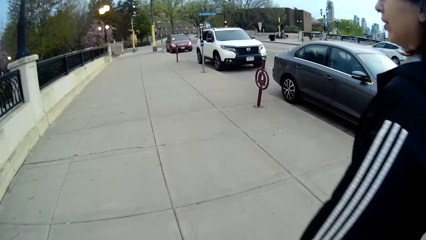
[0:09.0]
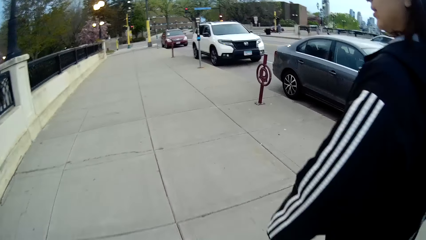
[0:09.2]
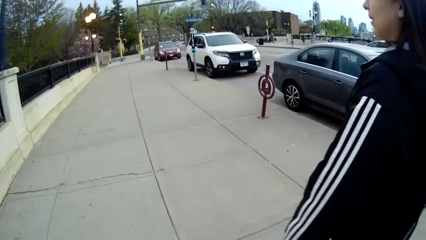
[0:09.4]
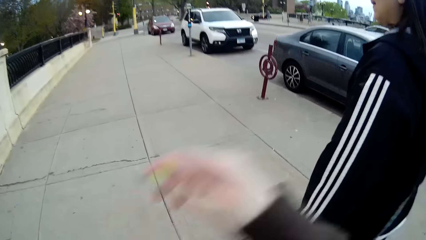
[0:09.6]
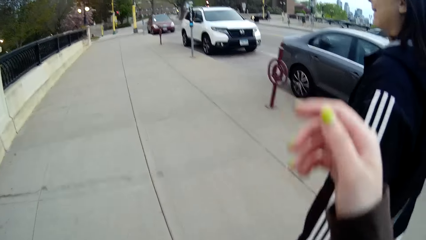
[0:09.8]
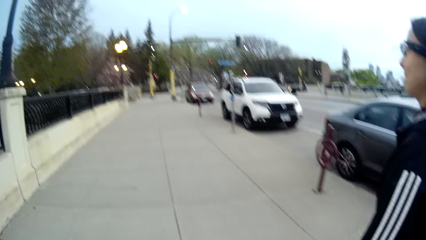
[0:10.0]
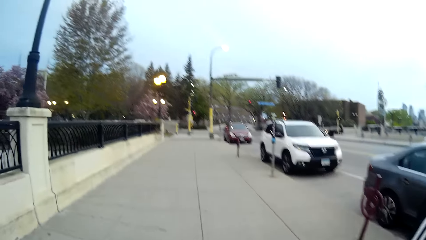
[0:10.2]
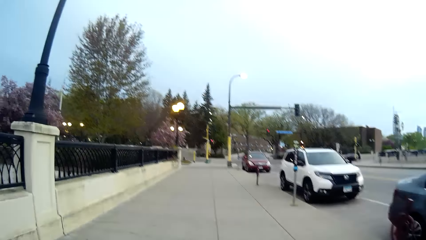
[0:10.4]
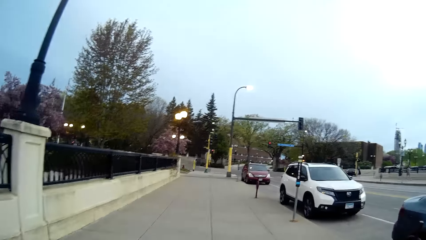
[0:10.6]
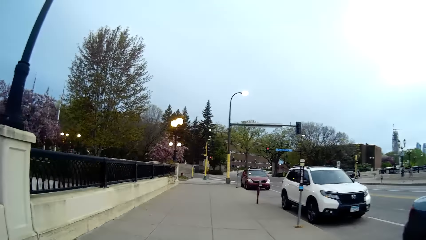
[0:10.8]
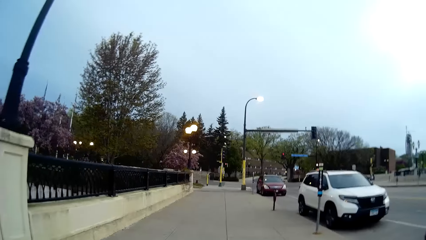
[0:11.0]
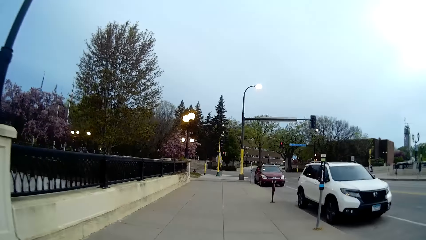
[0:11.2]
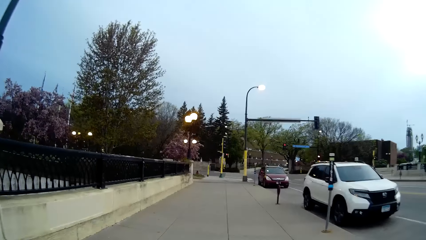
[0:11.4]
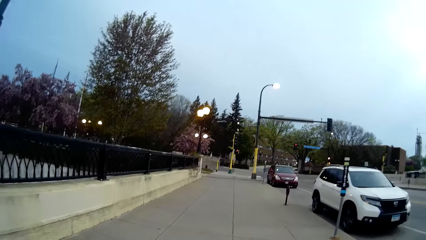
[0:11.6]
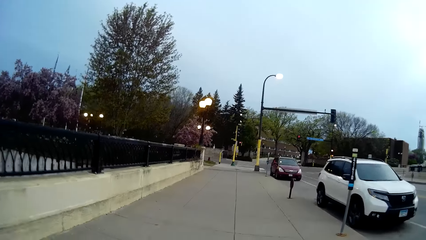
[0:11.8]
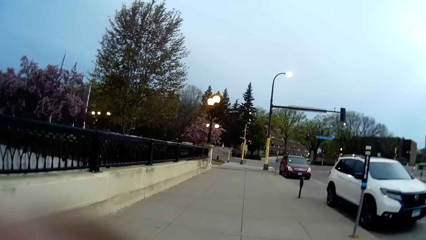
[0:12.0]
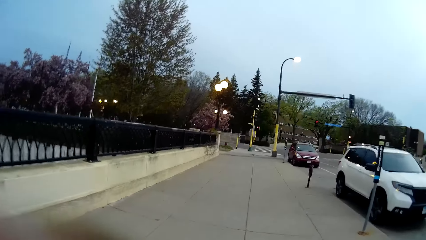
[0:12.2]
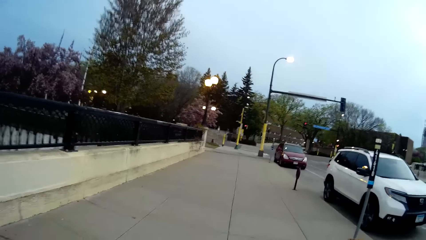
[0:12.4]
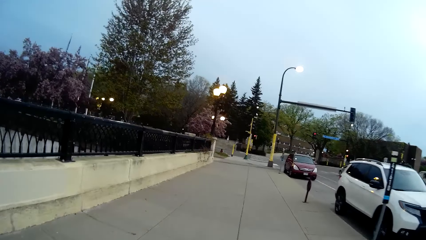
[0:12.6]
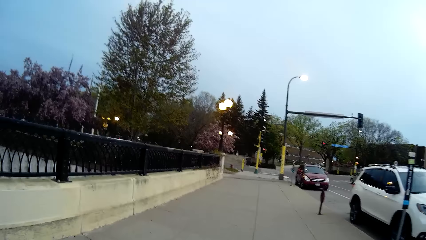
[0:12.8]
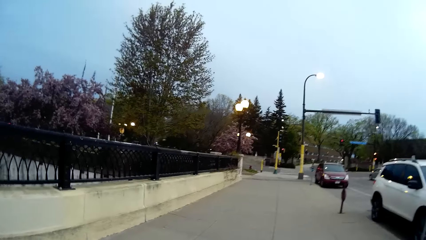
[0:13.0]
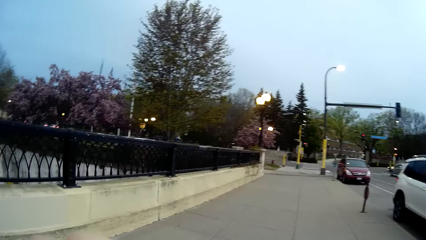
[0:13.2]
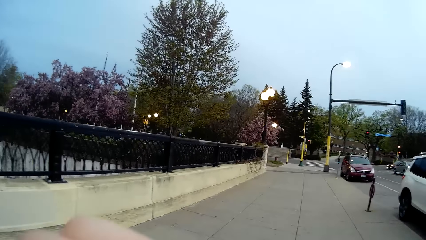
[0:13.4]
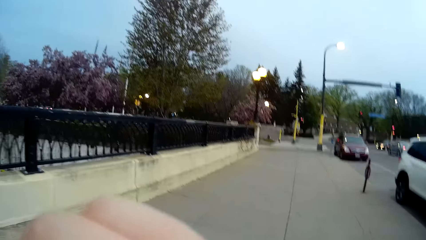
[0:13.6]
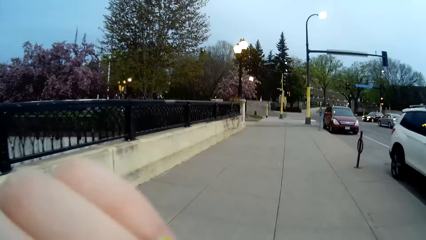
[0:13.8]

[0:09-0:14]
The camera wearer lifts a hand.

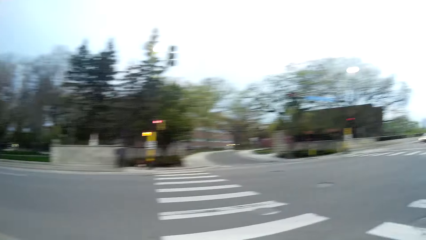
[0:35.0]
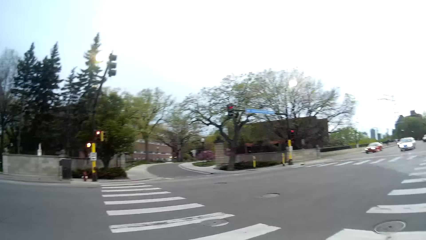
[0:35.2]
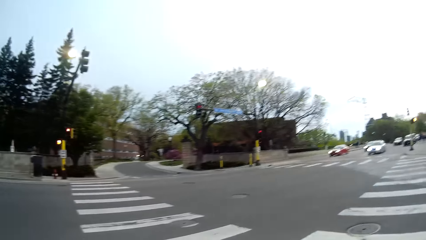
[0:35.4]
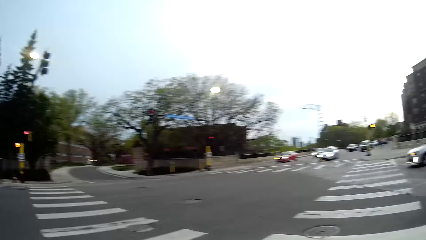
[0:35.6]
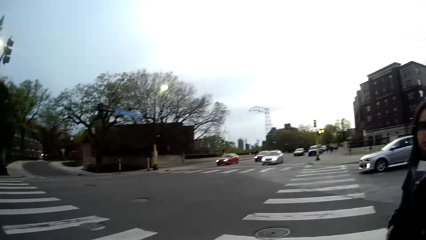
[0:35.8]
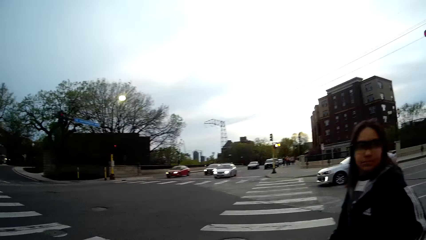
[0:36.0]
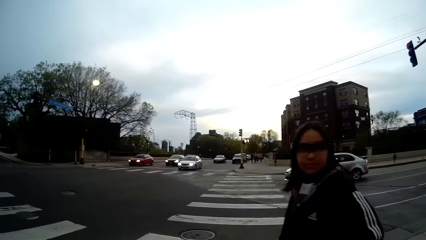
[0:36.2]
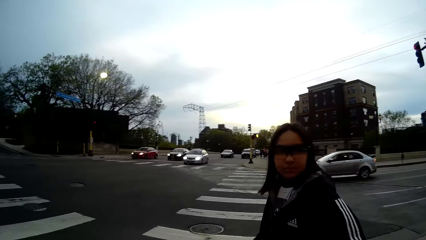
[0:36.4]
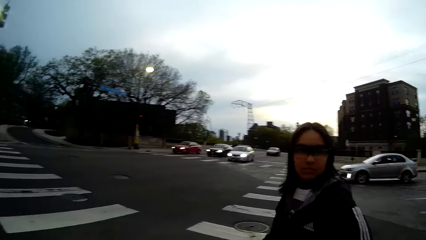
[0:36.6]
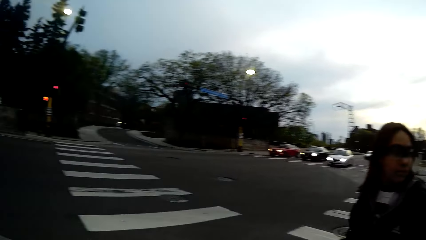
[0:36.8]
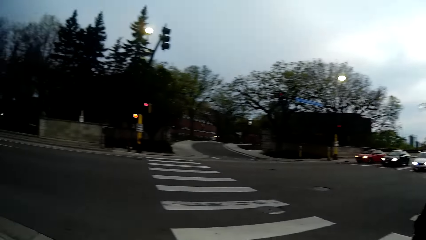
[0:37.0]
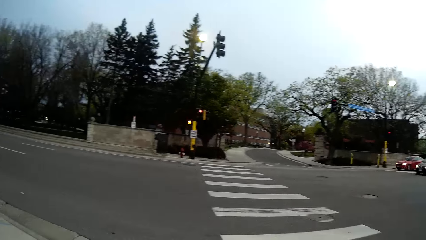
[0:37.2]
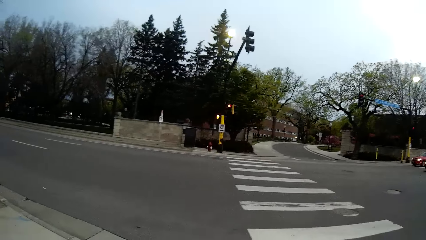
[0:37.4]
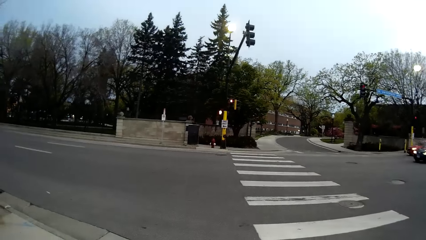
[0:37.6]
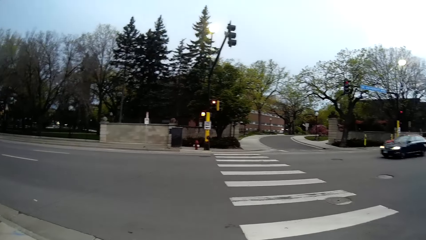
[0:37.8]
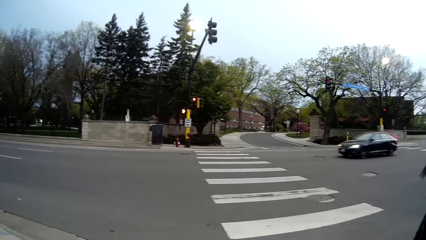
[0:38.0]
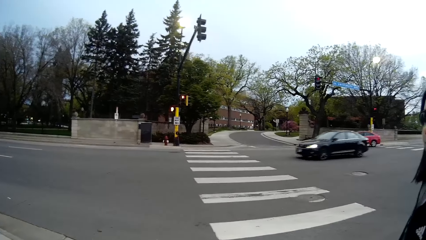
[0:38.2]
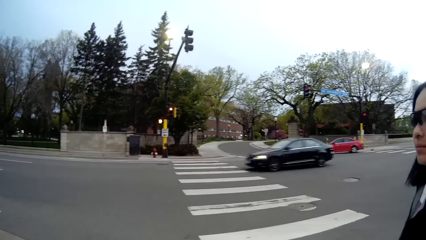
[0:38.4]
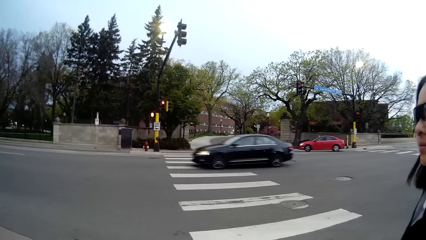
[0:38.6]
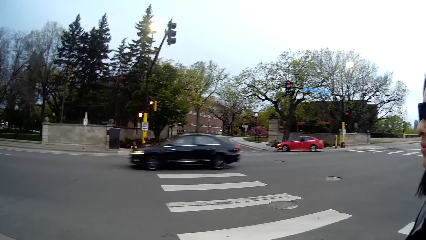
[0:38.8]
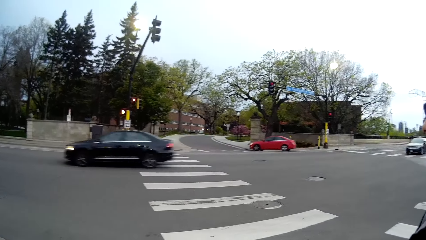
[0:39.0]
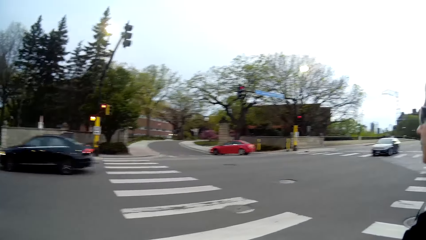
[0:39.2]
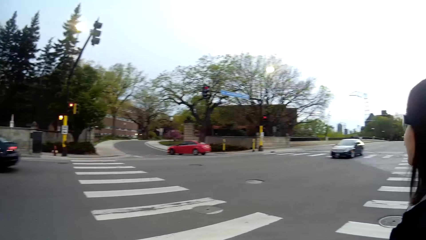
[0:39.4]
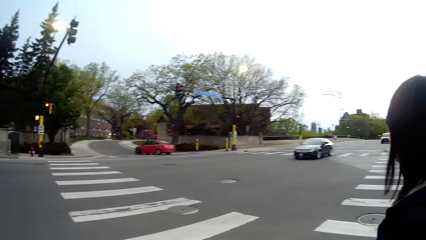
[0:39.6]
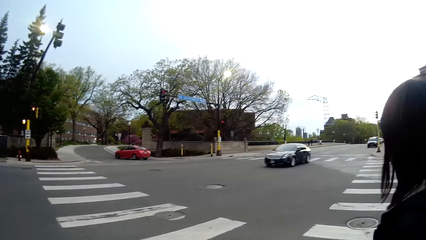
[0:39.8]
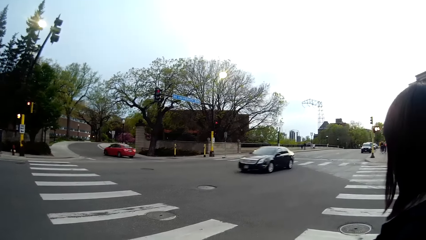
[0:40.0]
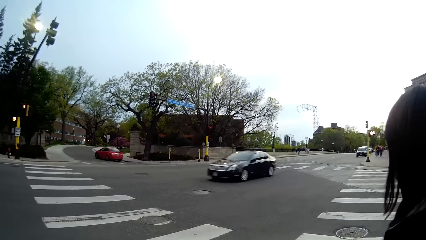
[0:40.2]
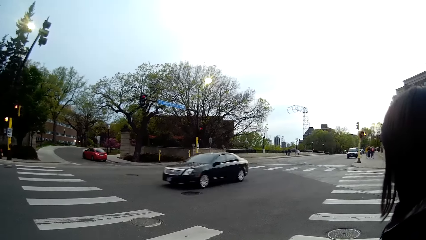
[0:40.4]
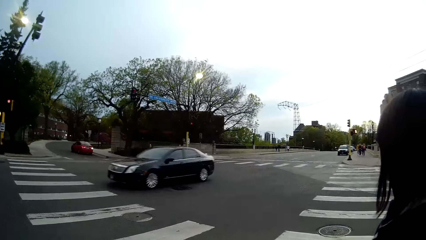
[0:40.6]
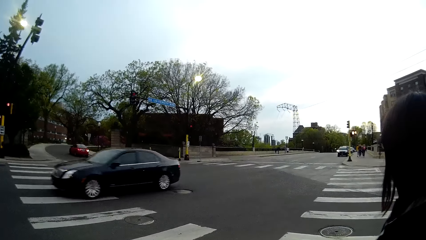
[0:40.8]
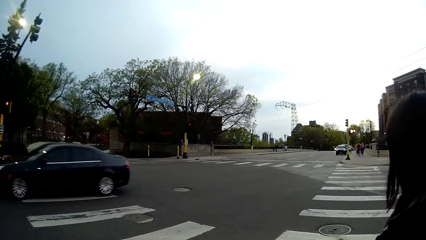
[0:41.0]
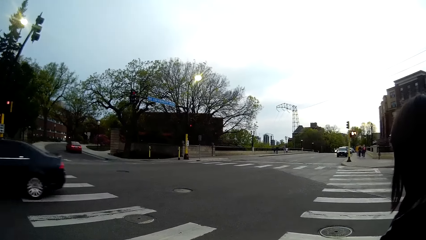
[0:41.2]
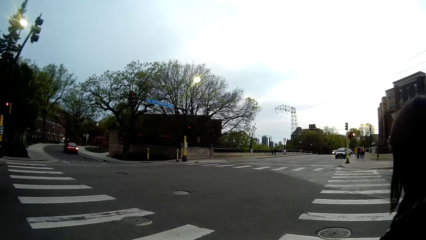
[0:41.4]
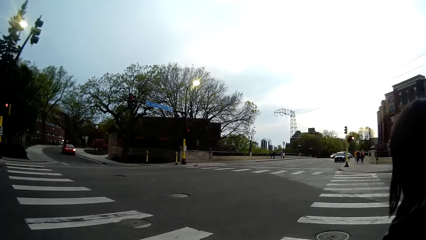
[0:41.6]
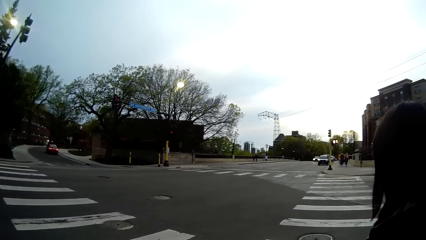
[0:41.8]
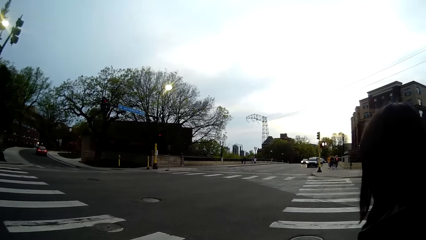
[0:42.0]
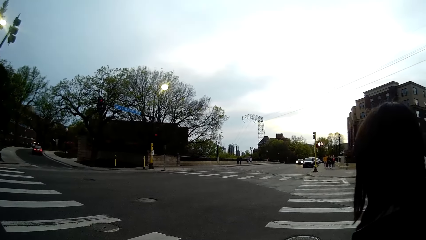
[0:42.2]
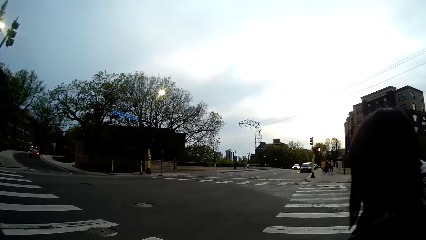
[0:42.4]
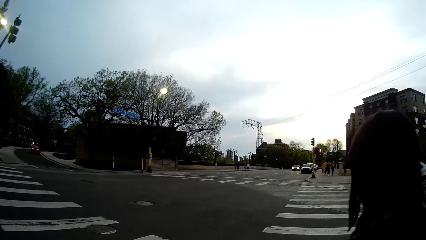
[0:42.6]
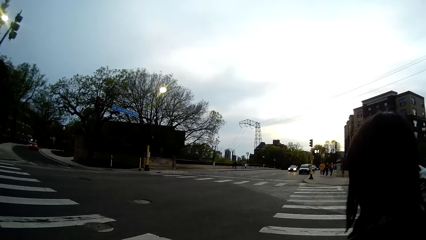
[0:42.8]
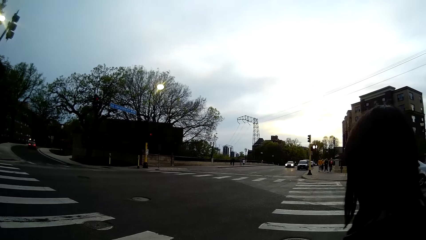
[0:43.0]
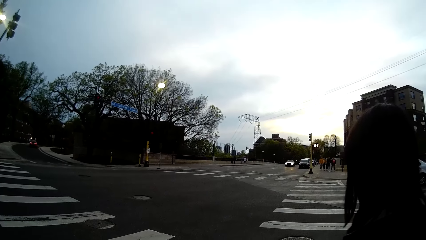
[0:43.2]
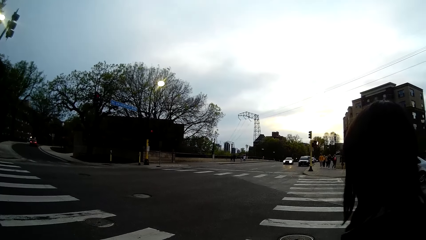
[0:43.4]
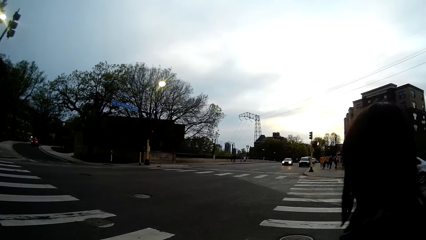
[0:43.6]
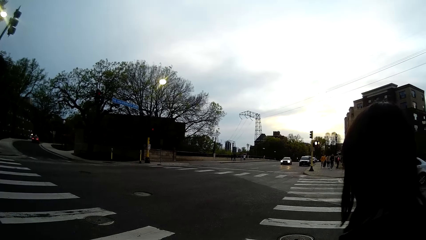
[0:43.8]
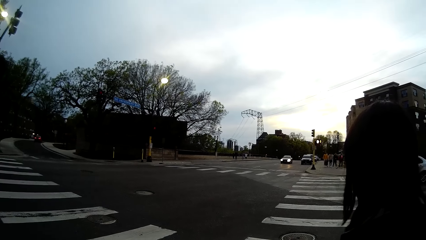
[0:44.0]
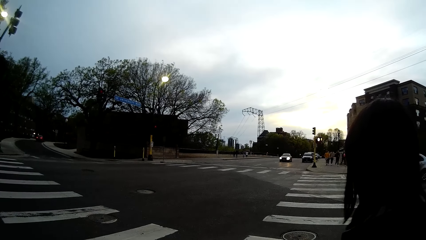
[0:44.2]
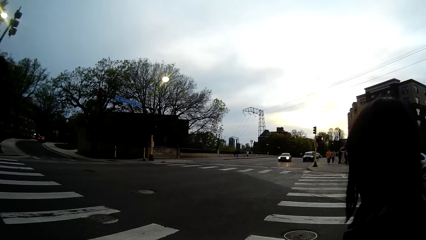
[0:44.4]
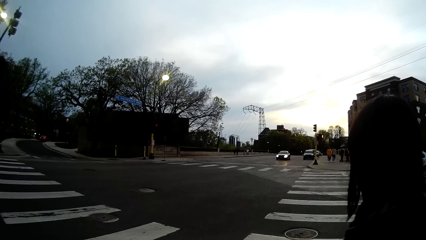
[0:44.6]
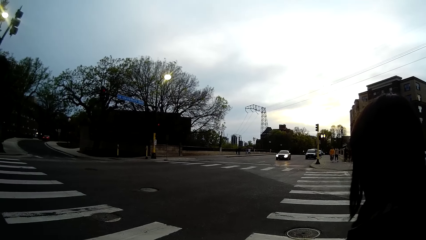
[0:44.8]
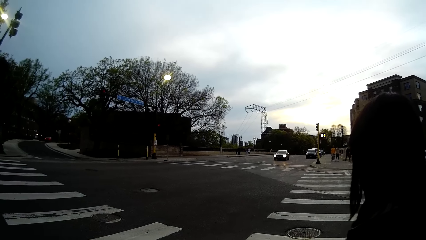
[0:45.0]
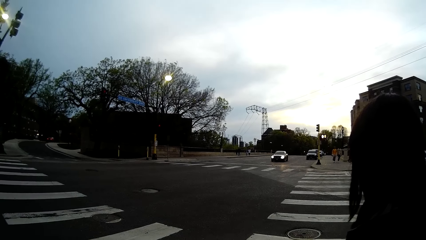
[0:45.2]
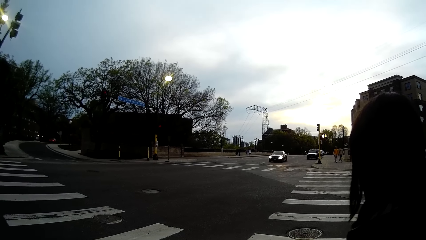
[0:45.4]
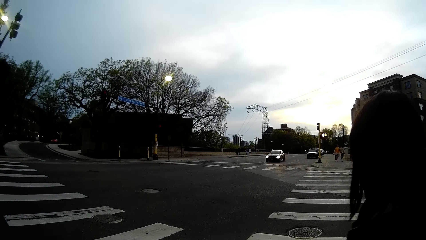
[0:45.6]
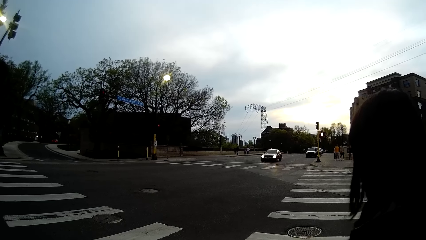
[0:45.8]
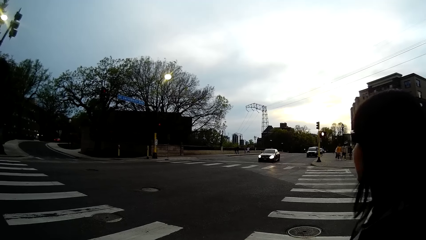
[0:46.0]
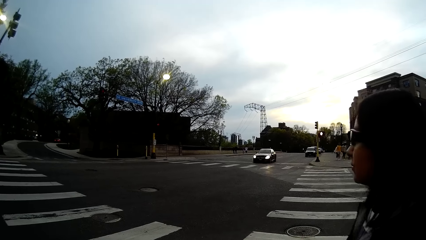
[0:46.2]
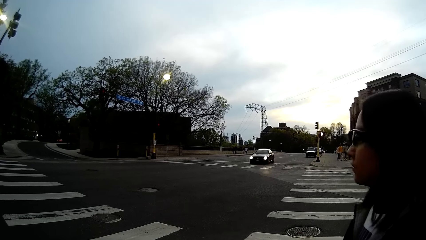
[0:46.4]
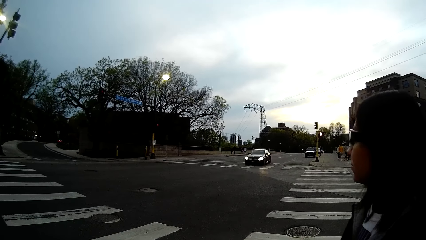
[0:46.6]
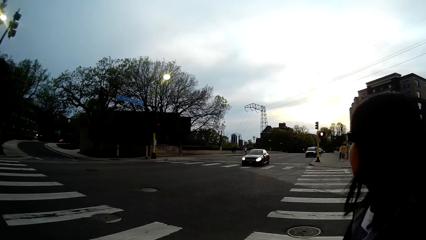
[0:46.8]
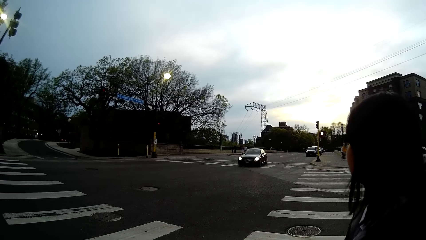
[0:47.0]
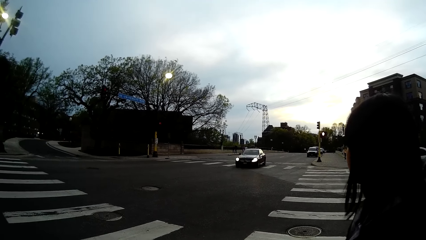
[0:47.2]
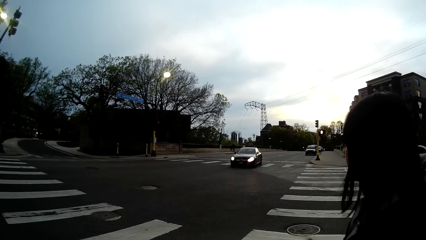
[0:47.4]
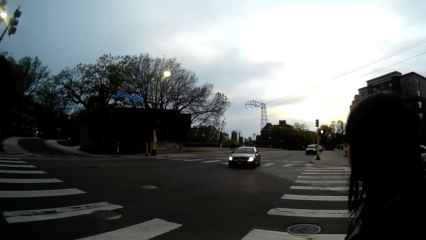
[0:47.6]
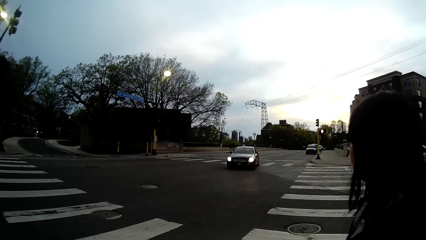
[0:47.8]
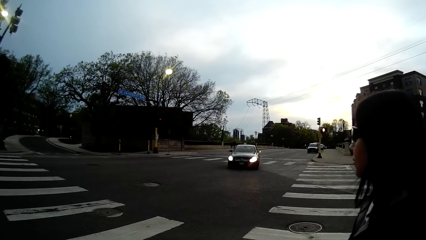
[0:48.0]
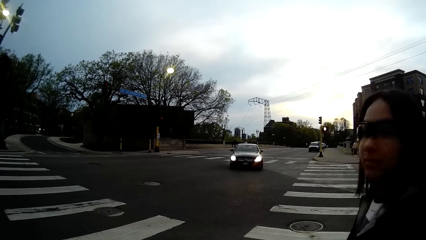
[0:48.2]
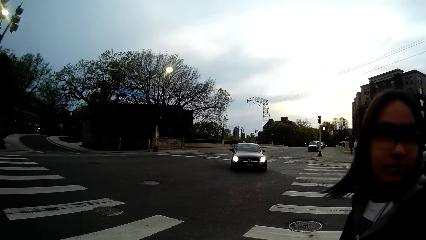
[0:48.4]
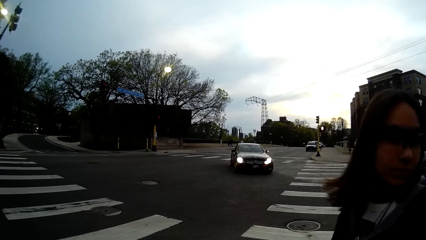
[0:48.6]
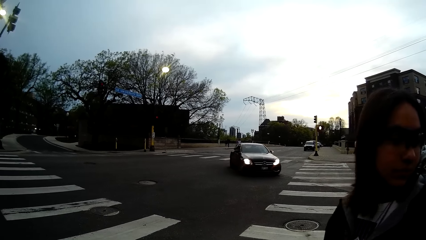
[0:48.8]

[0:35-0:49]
A woman stares at the camera wearer. The woman looks at the other side of the road.
